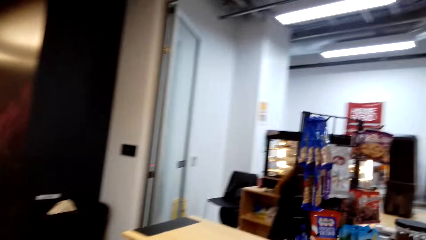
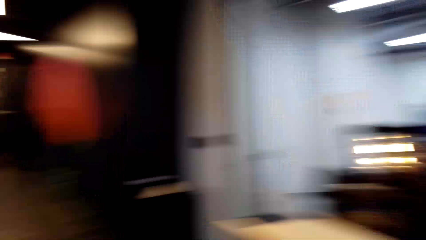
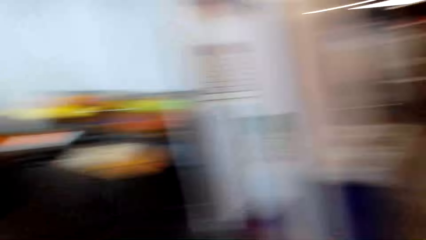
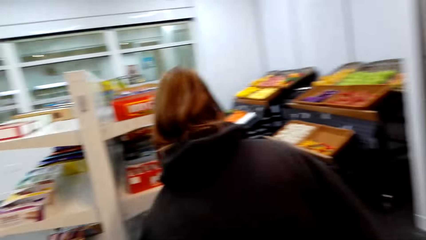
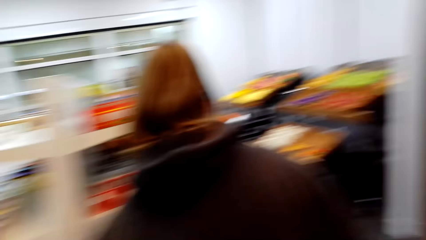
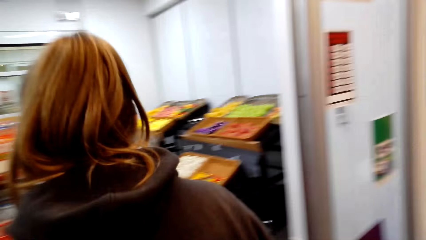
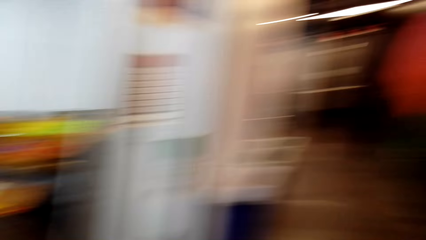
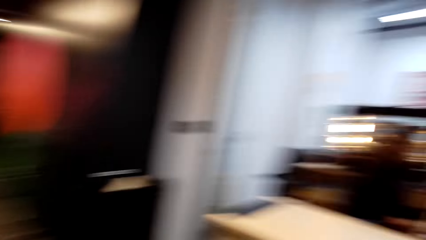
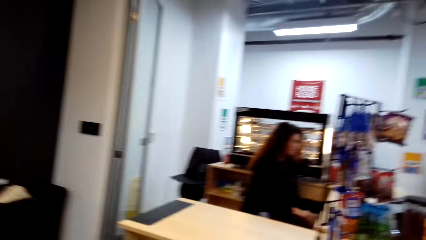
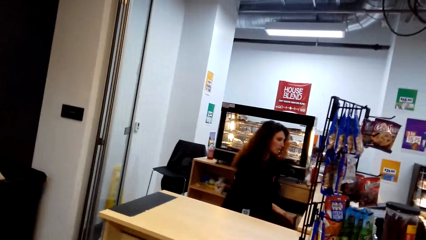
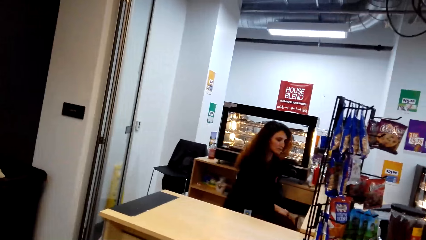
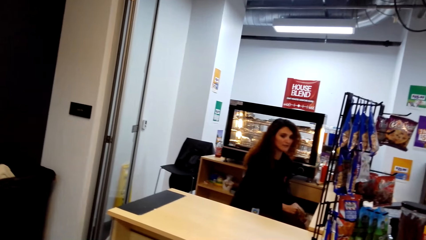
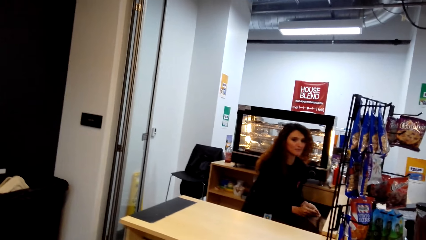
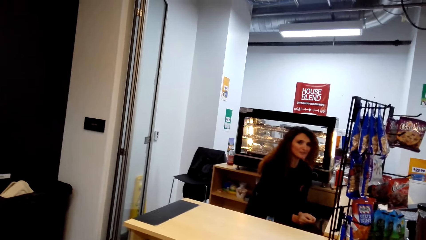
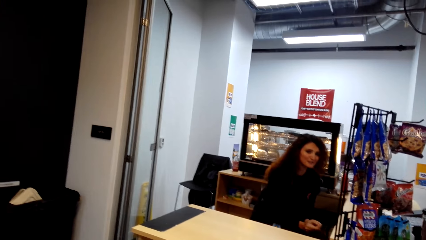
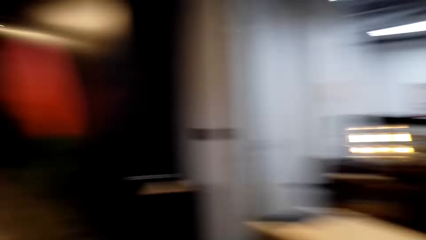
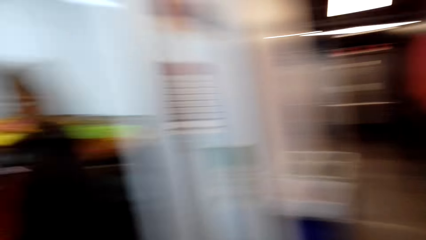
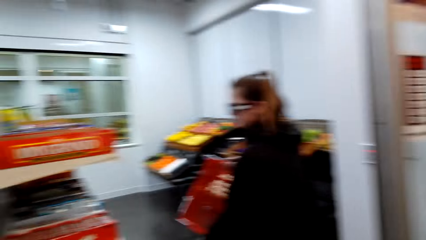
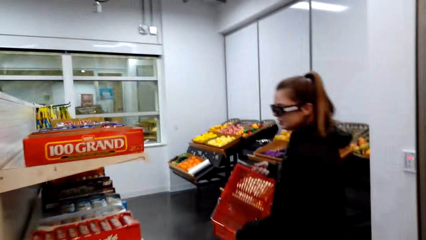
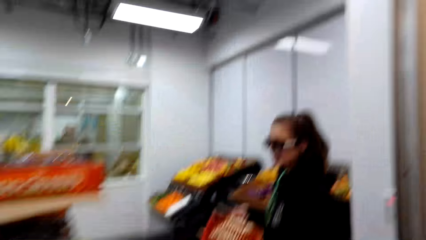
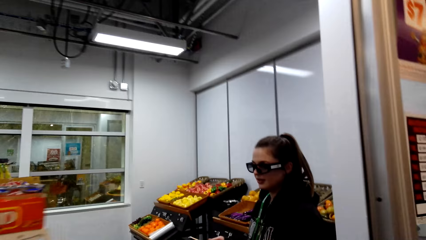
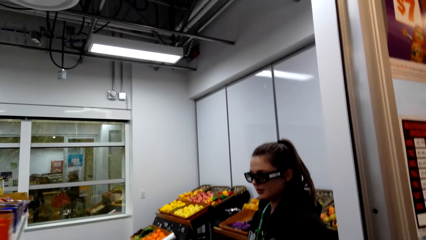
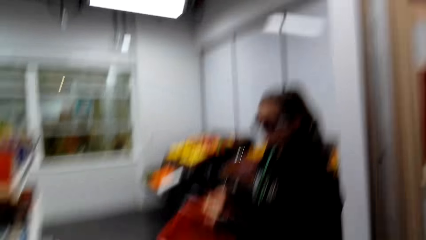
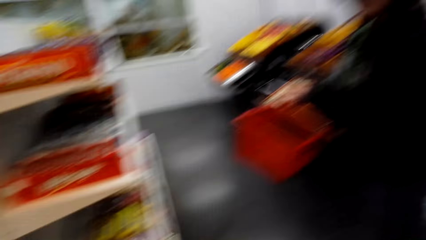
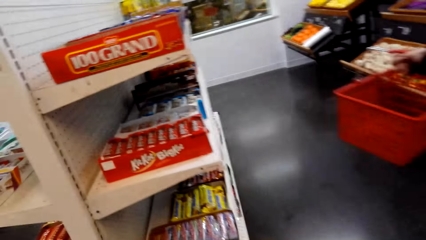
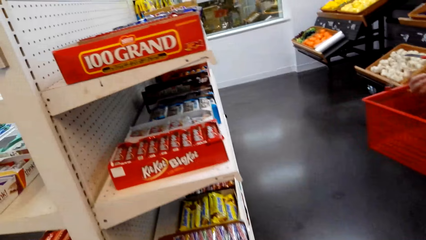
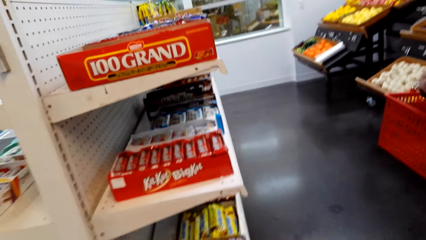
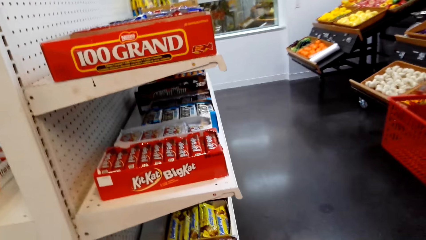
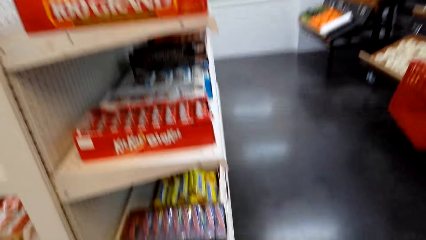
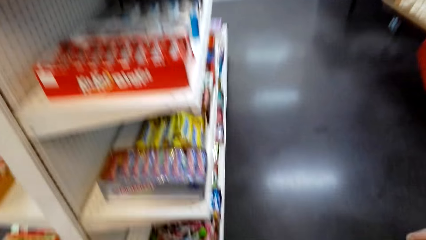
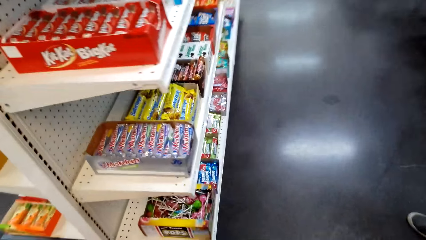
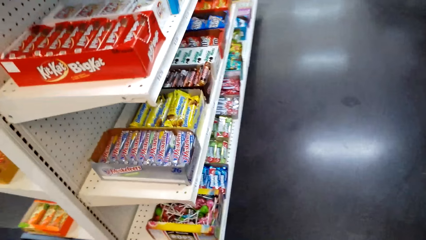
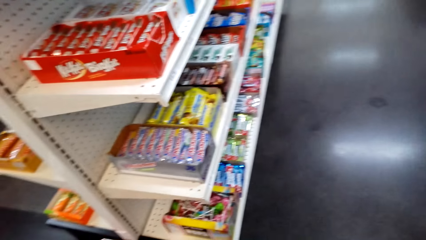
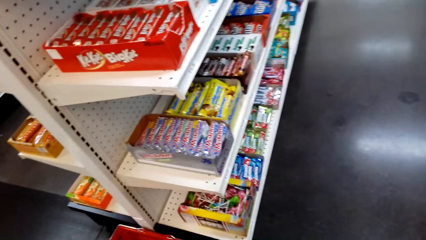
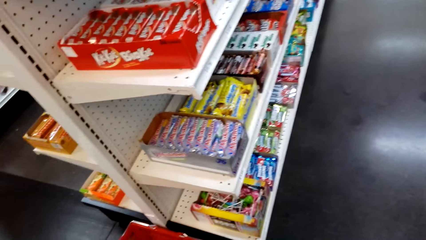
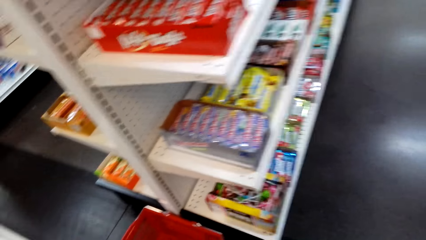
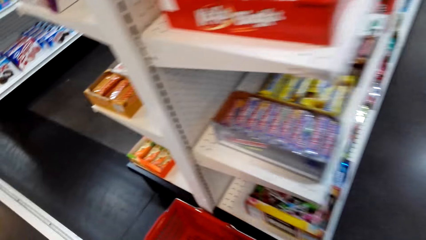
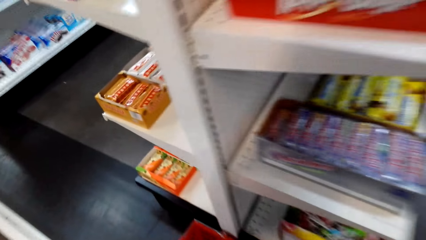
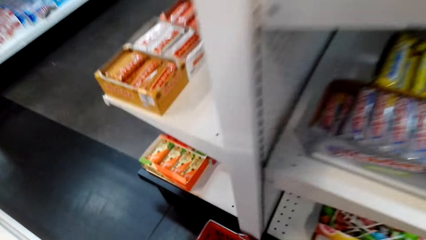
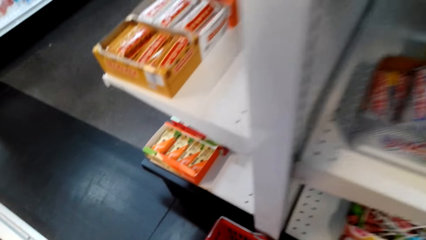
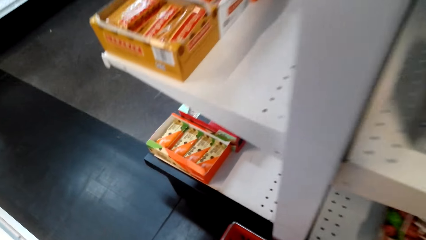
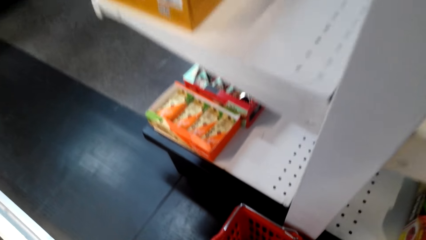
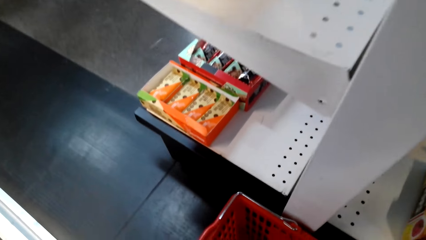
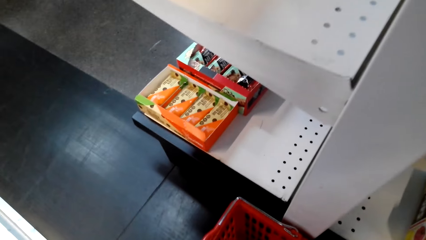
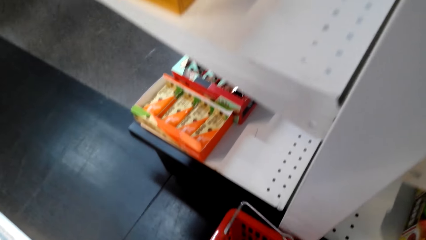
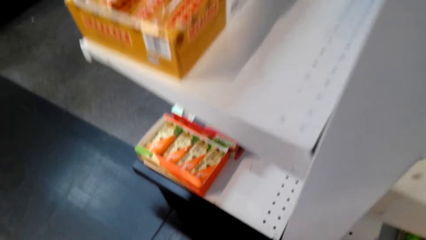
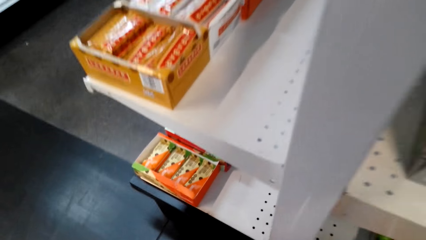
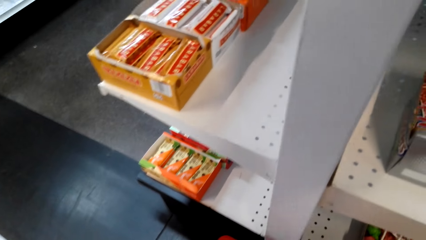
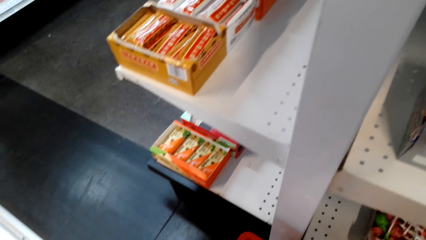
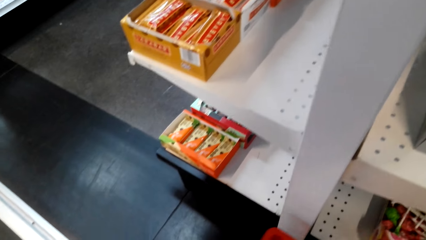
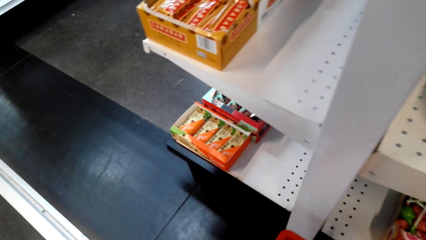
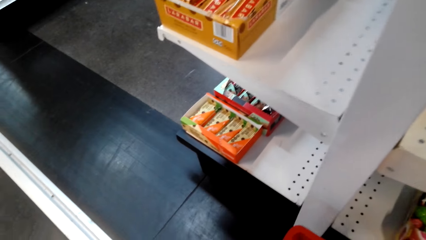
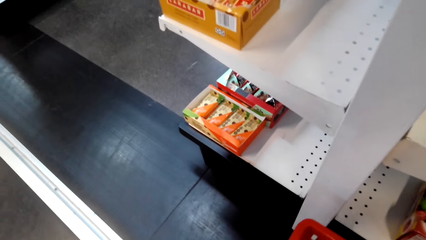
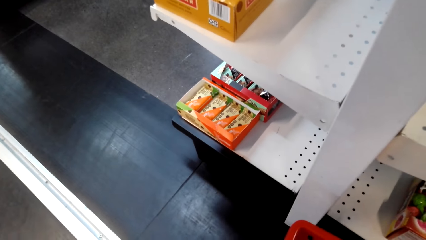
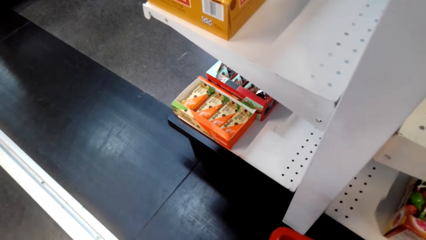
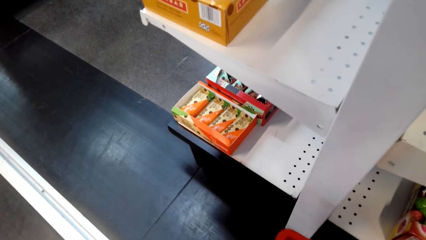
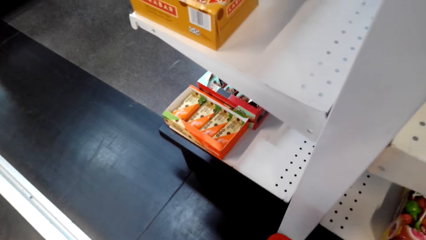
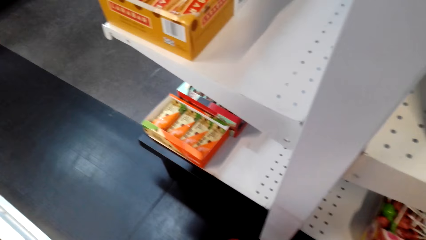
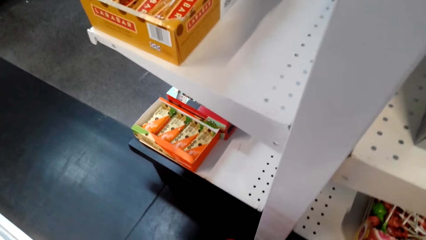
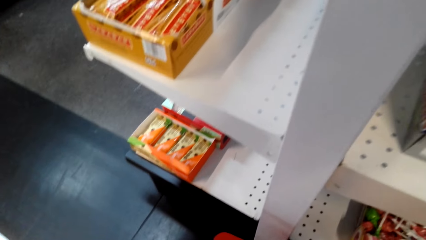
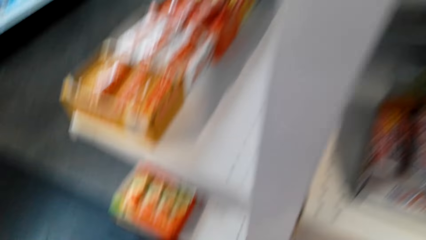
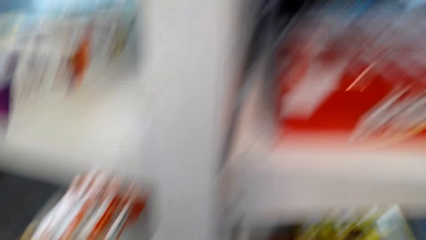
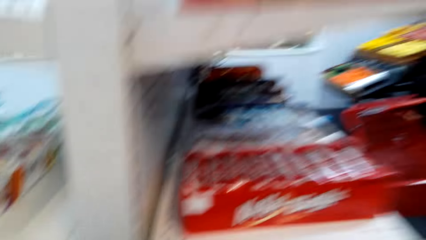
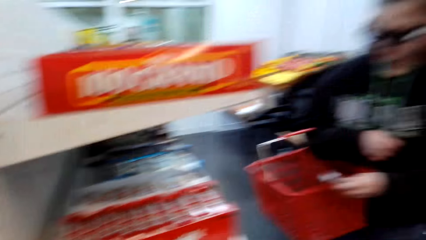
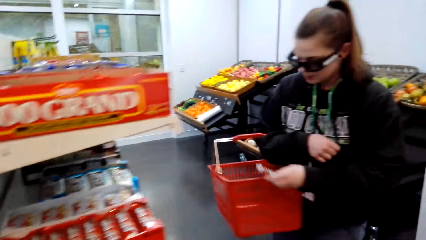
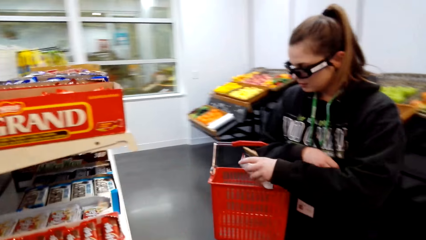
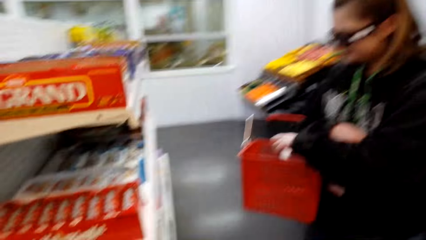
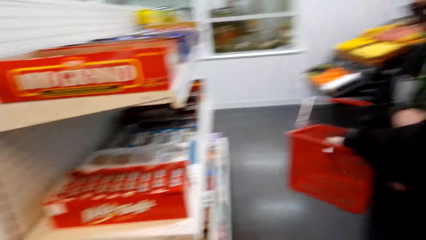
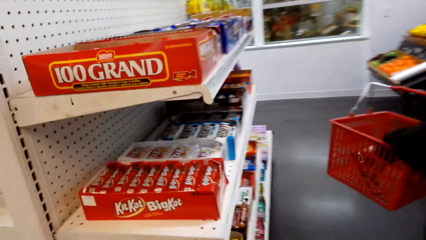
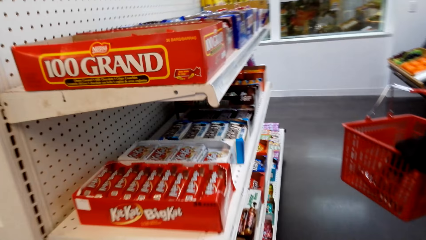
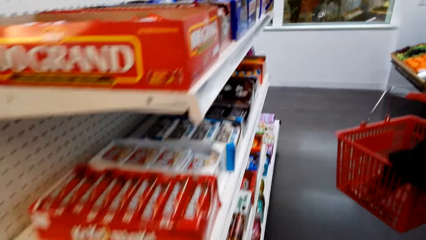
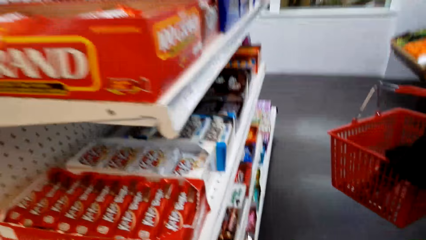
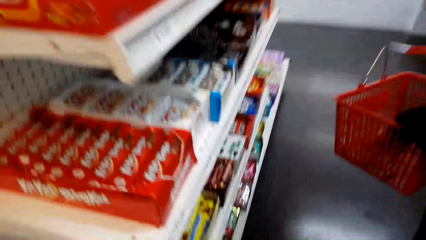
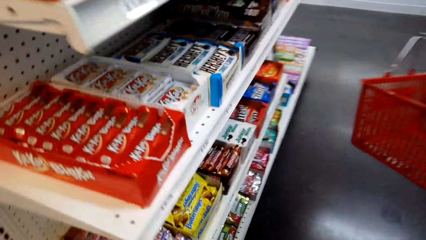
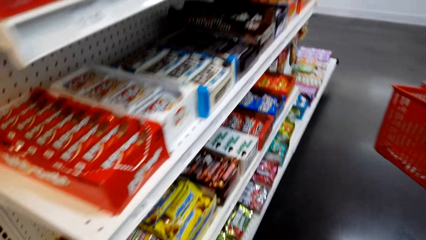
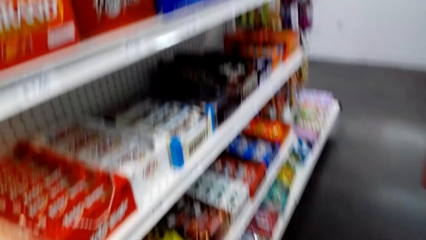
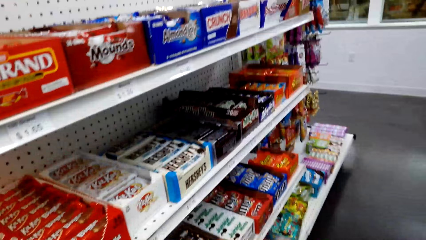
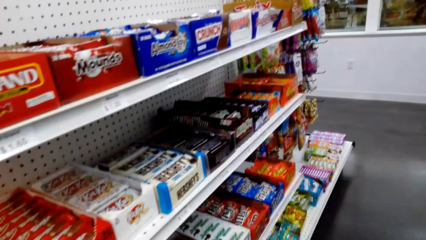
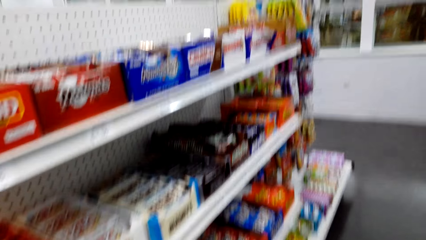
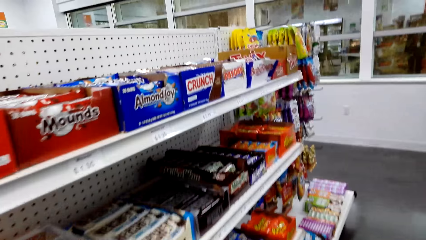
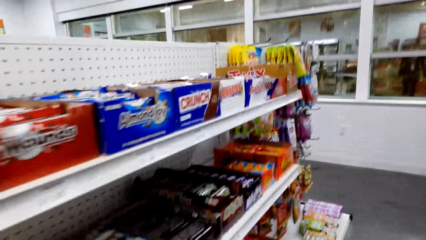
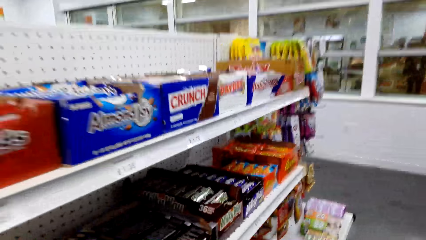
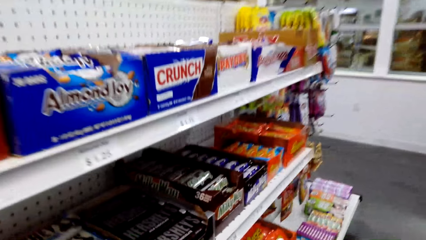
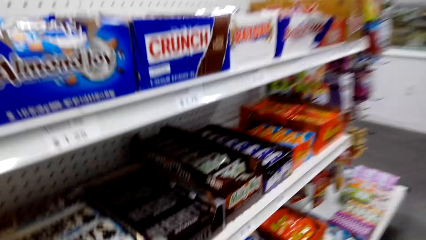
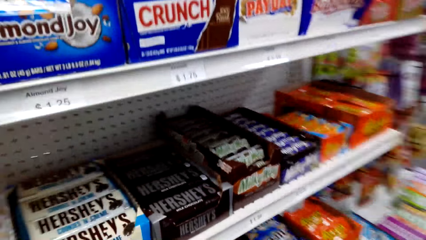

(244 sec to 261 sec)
A person converses with the camera wearer. The camera wearer looks around. The person converses with the camera wearer. The camera wearer converses with a woman and another woman. They look around and check items on the shelf. They move the camera around the mall. They pick up a cart on the floor. They stare at the item on the shelf. Another person puts a packet of ground nuts in the cart. The camera wearer moves around the shelf. They check items on the shelf.
